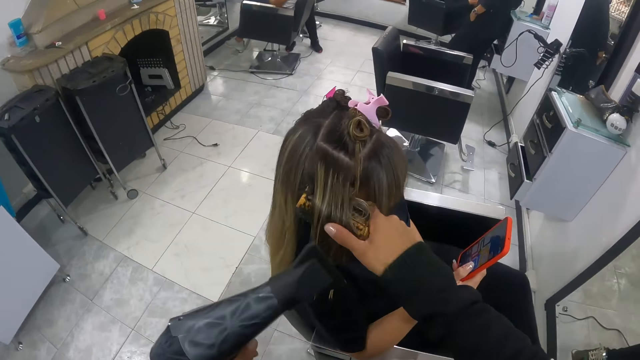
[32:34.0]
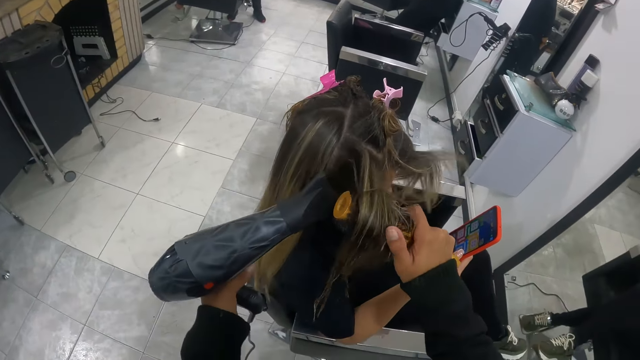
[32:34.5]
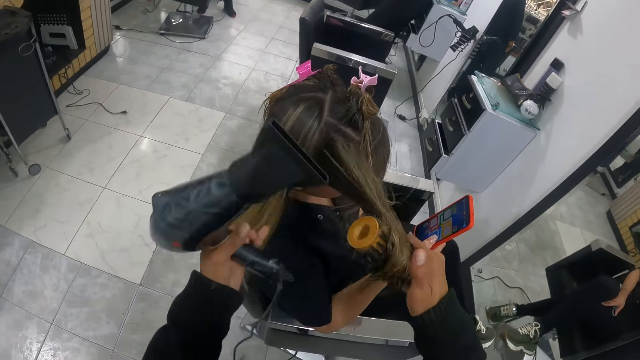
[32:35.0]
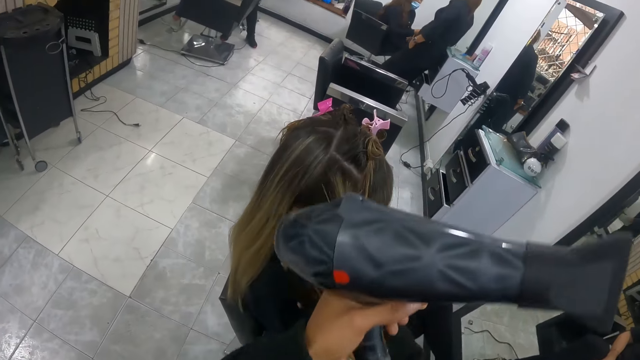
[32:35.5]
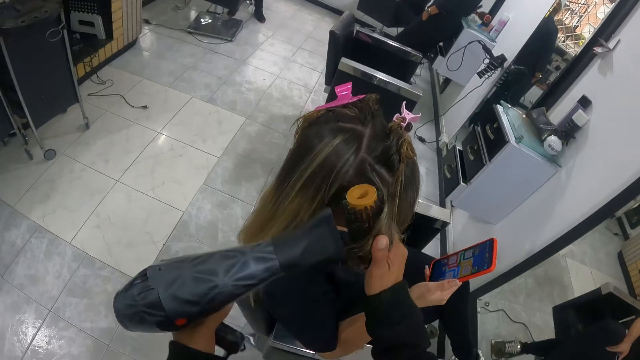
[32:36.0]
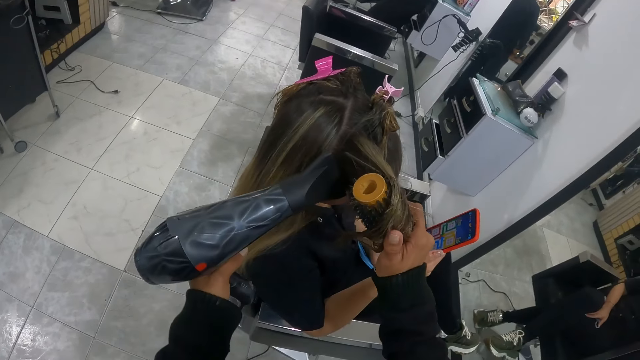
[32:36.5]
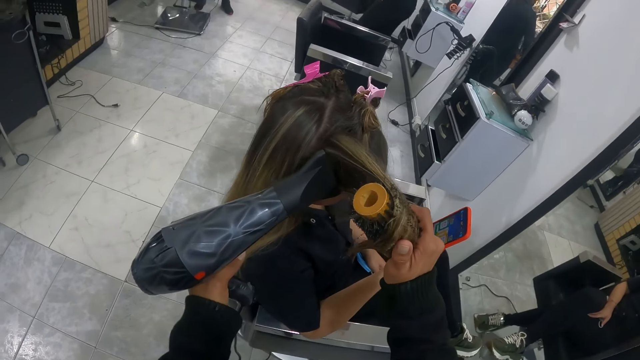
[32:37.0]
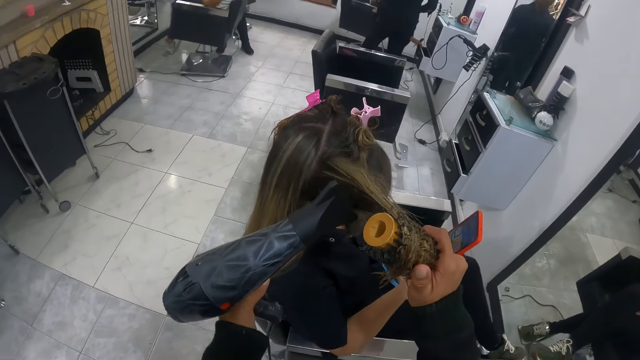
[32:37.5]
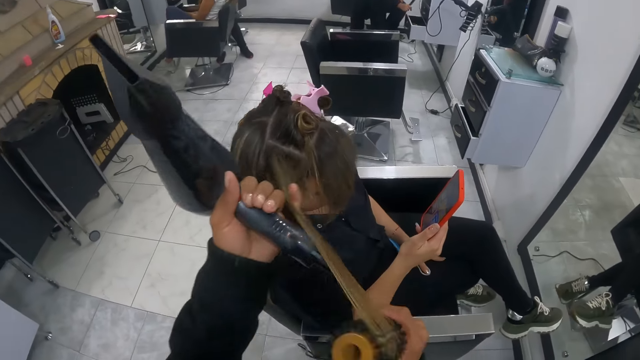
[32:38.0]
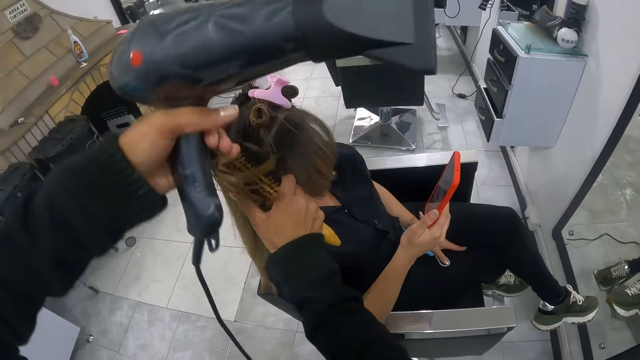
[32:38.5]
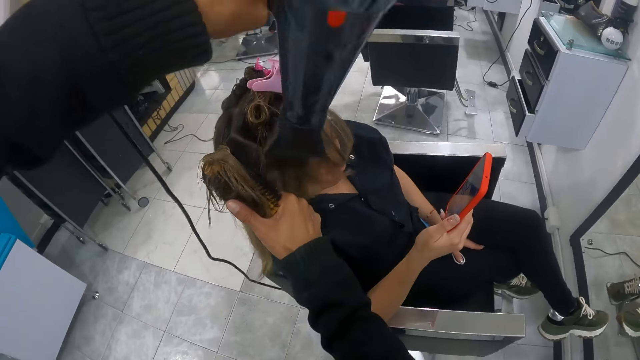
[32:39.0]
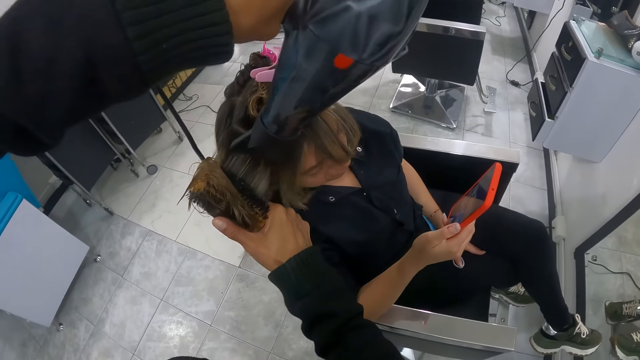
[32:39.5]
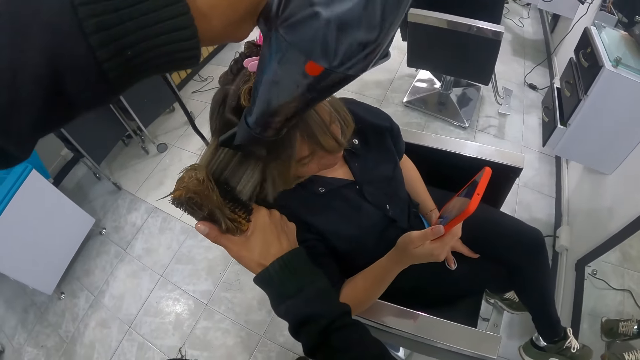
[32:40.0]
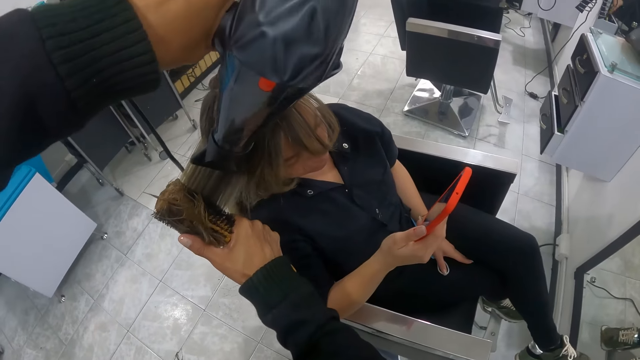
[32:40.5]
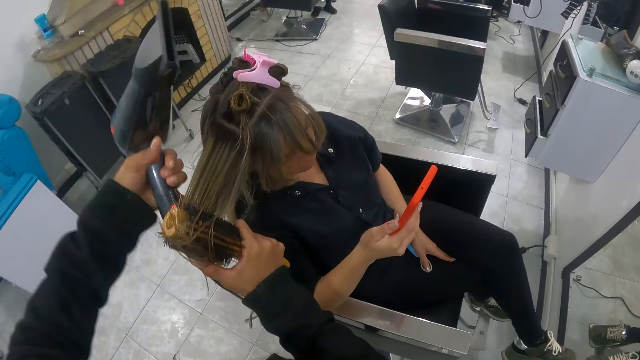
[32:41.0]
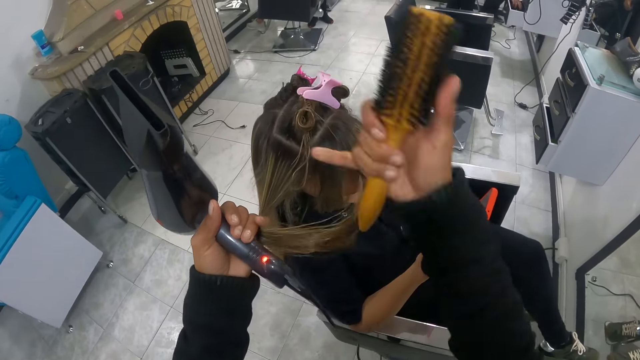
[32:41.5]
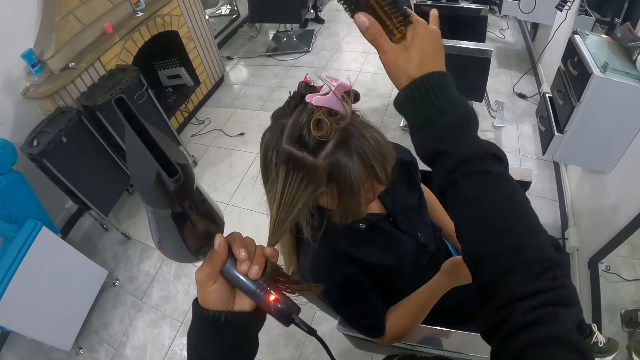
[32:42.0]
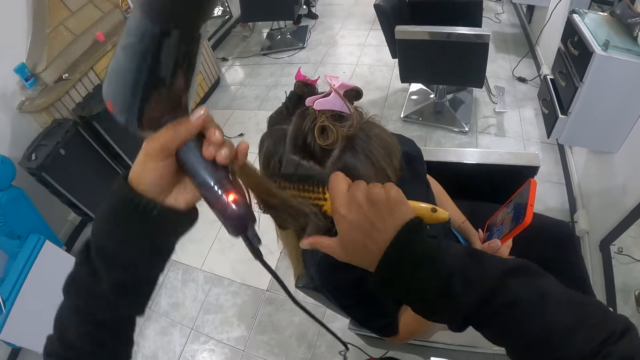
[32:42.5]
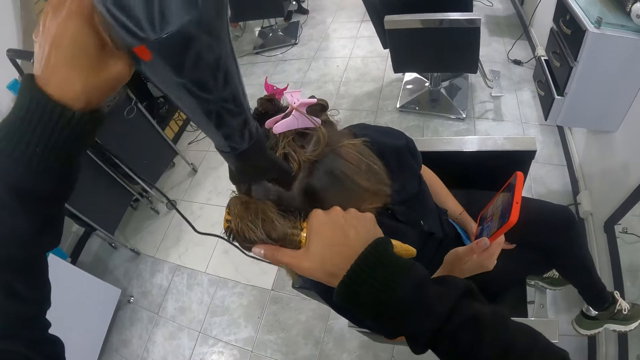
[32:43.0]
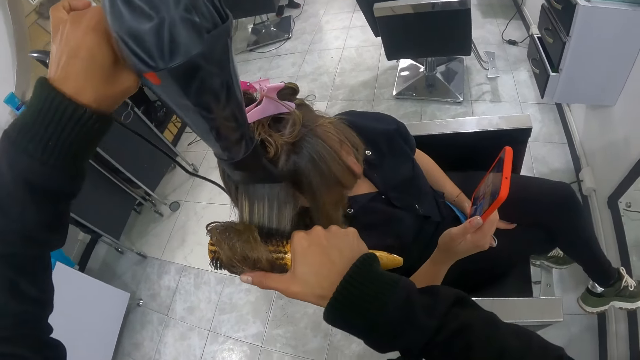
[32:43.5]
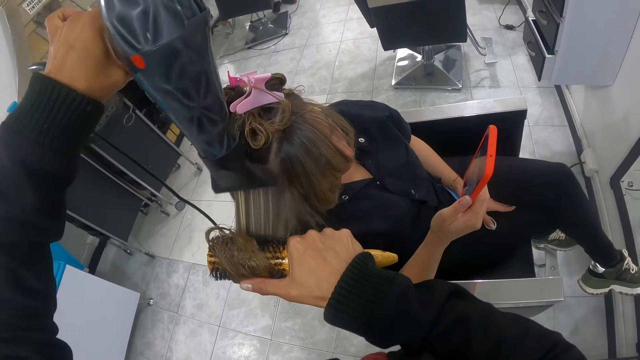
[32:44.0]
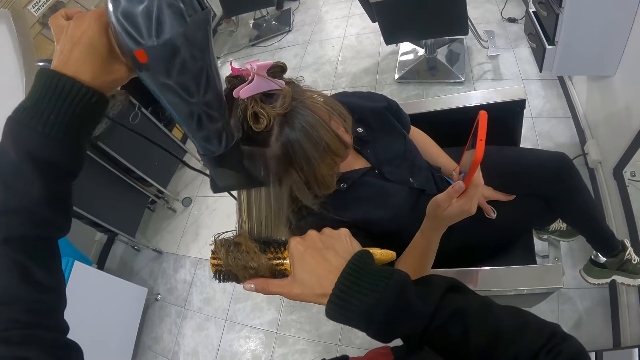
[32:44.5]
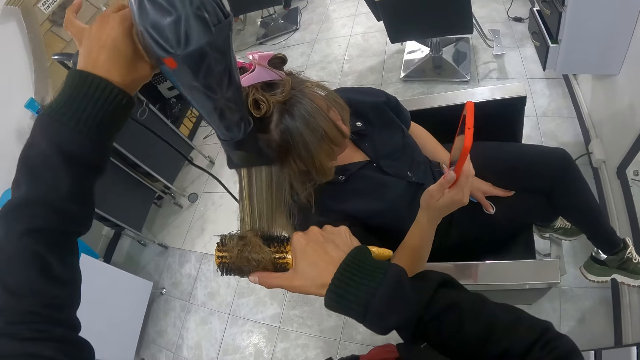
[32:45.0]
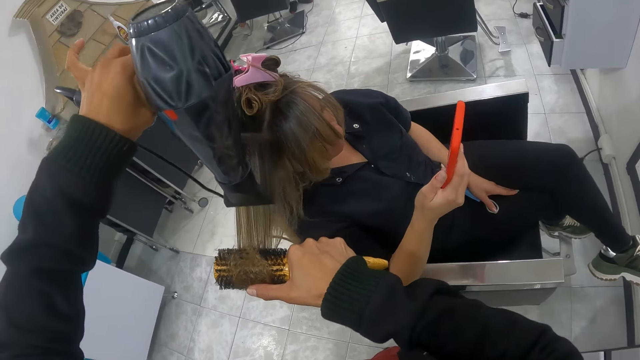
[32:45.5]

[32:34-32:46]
The camera wearer dries the hair of a woman with the hairdryer in her left hand. She rolls the hair of the woman with her left hand on the brush in her right hand. She dries the hair of the woman with the hairdryer in her left hand. She rolls the hair of the woman with her left hand on the brush in her right hand. She dries the hair of the woman with the hairdryer in her left hand. She rolls the hair of the woman with her left hand on the brush in her right hand. She touches the hair with her hands. She dries the hair of the woman with the hairdryer in her left hand.

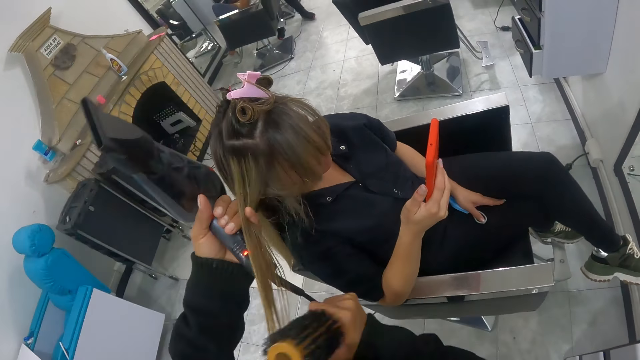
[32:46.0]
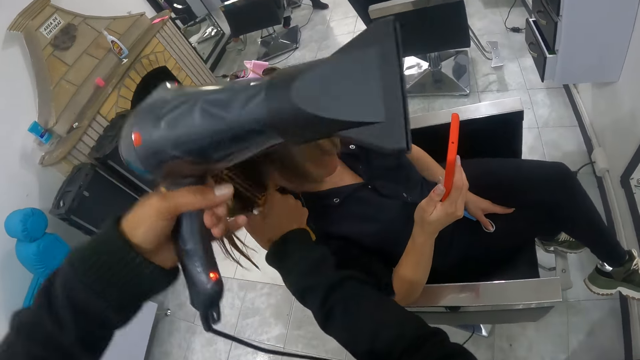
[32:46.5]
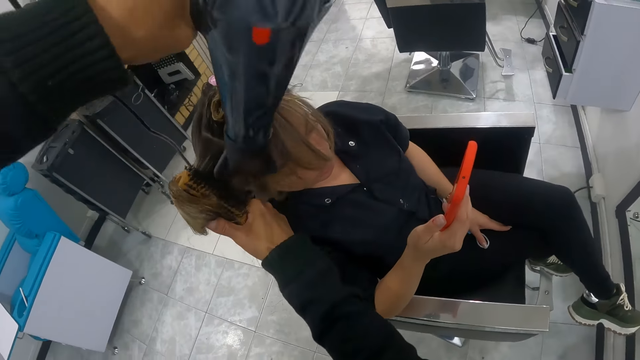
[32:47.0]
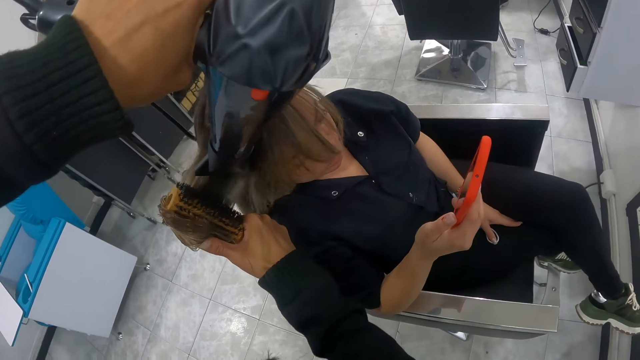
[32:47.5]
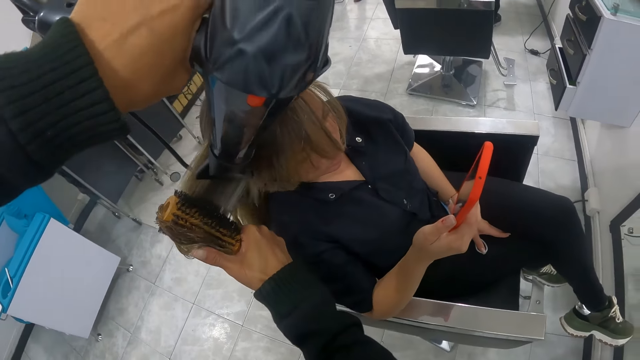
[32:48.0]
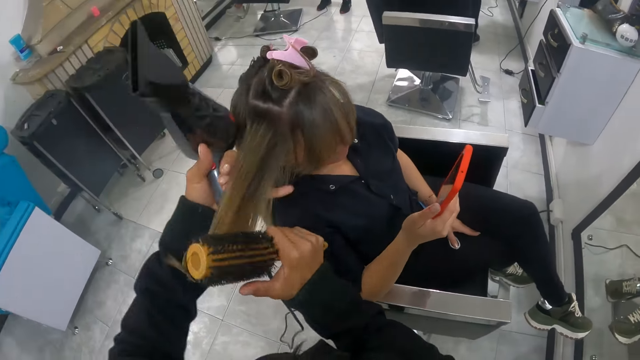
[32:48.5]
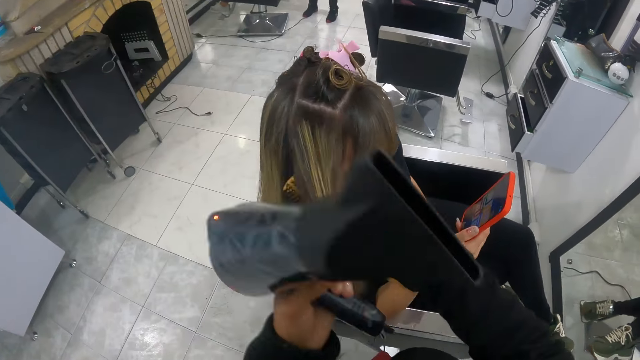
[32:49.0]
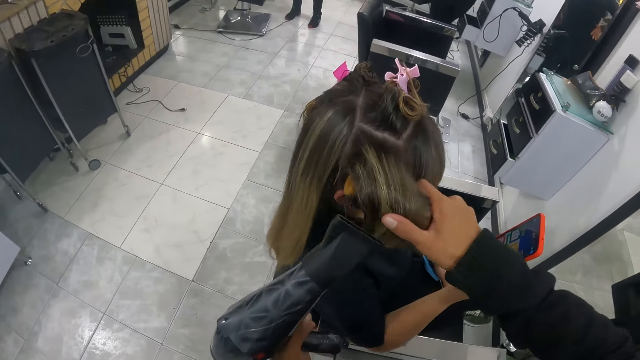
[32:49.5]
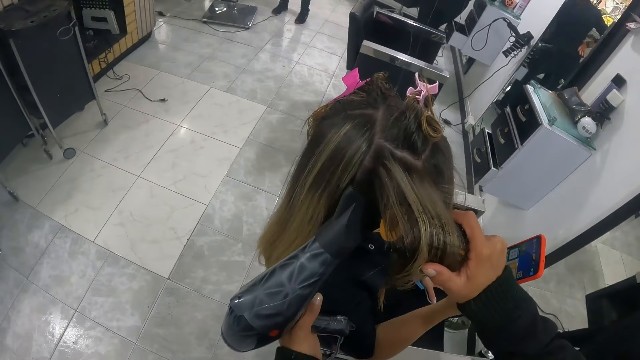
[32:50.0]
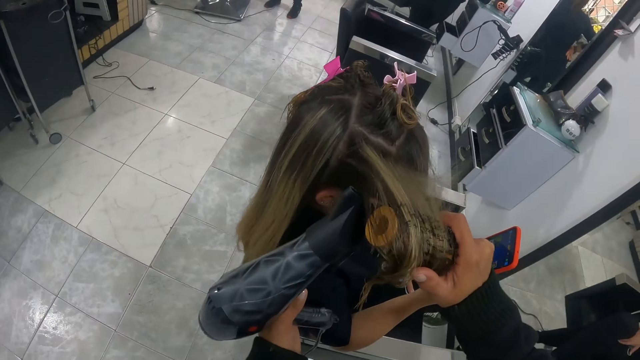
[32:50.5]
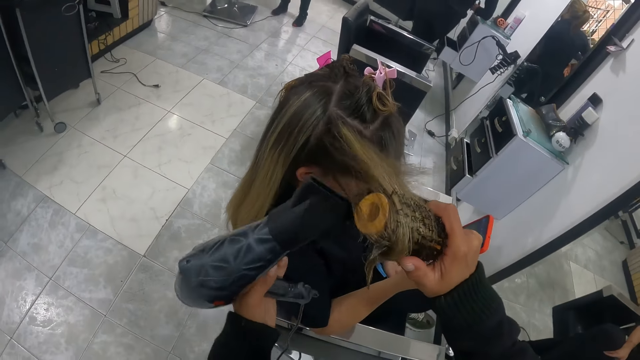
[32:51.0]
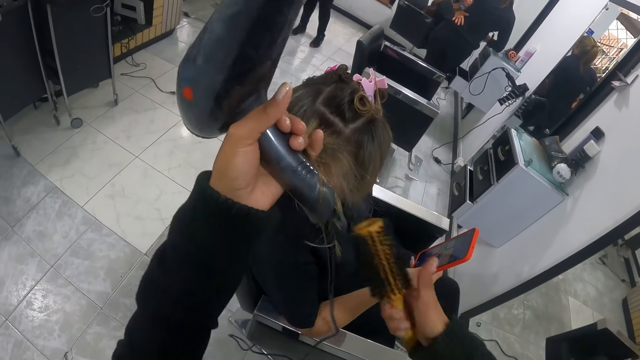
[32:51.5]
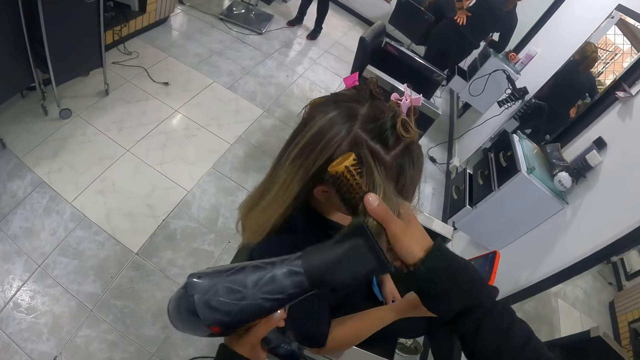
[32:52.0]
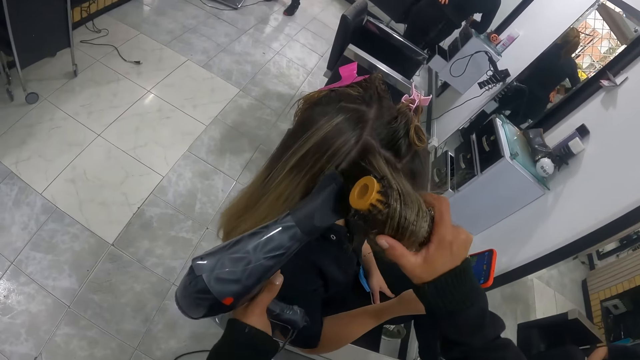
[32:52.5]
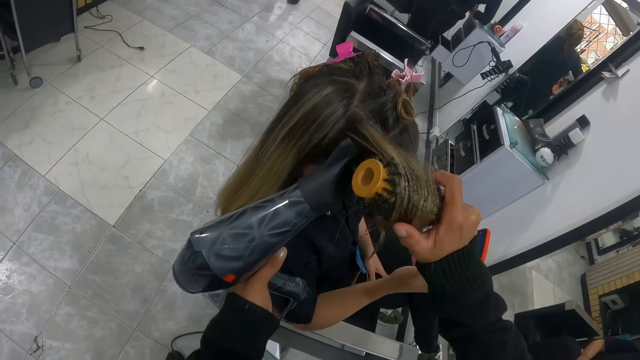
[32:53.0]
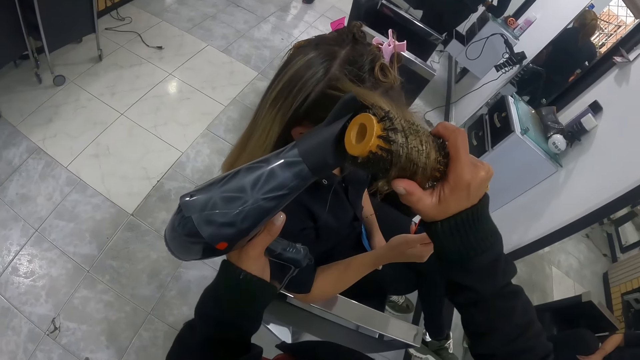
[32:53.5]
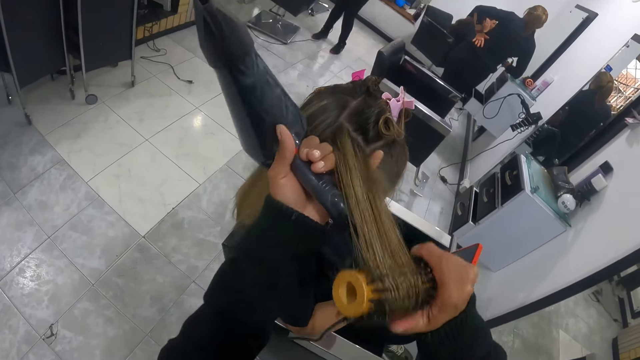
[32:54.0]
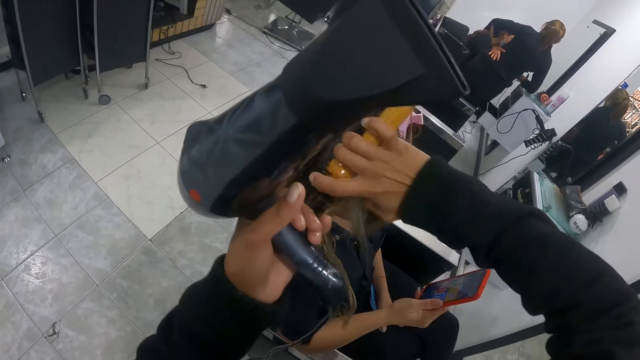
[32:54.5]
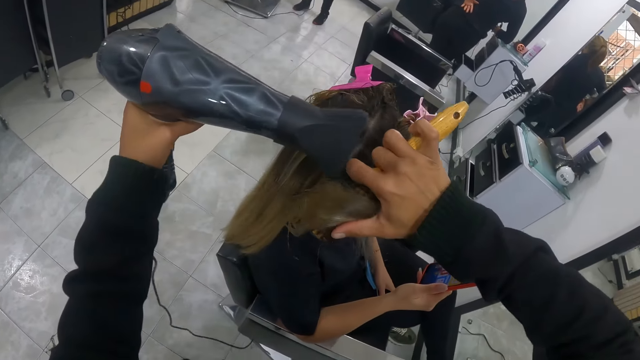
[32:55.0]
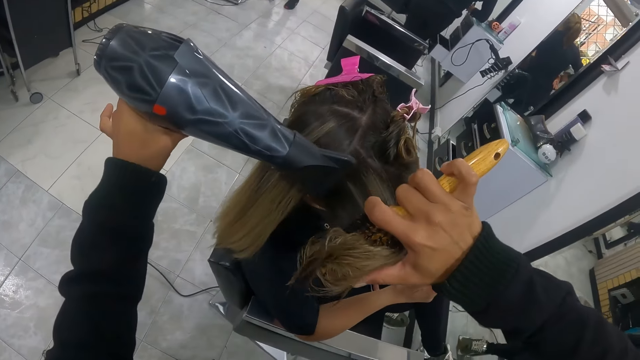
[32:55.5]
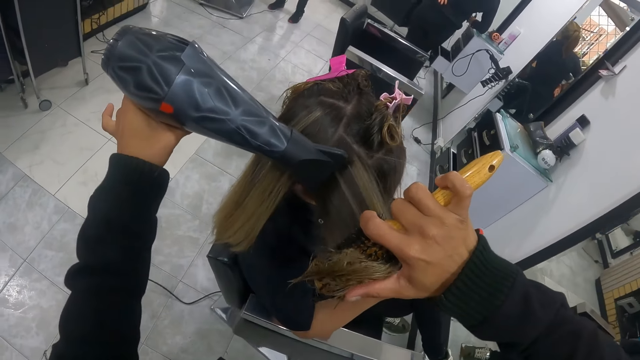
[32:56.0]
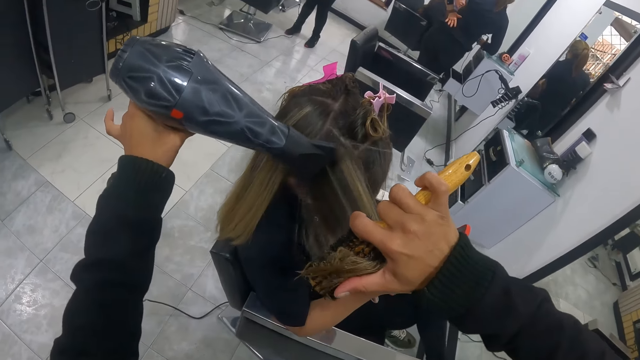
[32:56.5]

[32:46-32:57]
The camera wearer rolls the hair of a woman with her left hand on the brush in her right hand. She touches the hair with her hands. She dries the hair of the woman with the hairdryer in her left hand. She rolls the hair of the woman with her left hand on the brush in her right hand. She dries the hair of the woman with the hairdryer in her left hand. She rolls the hair of the woman with her left hand on the brush in her right hand. She touches the hair with her hands. She dries the hair of the woman with the hairdryer in her left hand. She rolls the hair of the woman with her left hand on the brush in her right hand. She dries the hair of the woman with the hairdryer in her left hand.
